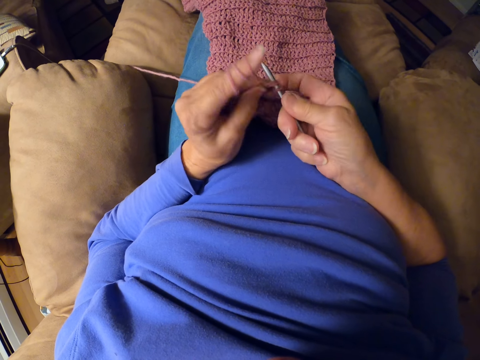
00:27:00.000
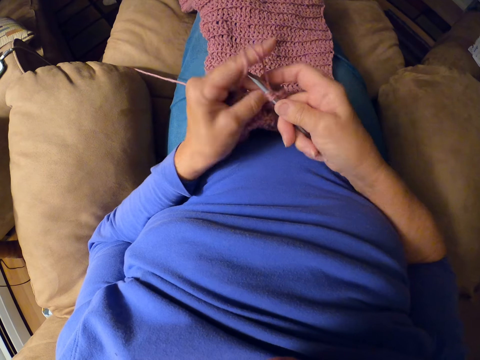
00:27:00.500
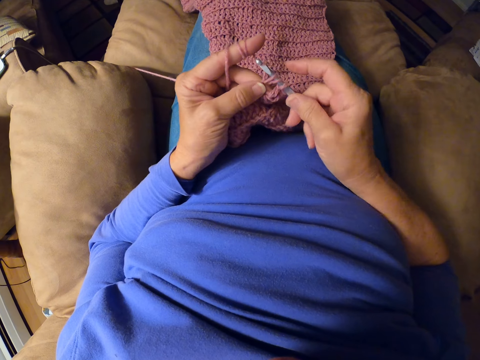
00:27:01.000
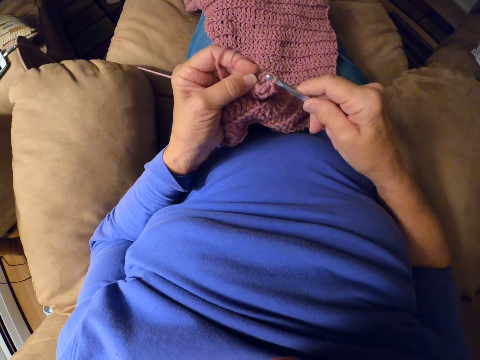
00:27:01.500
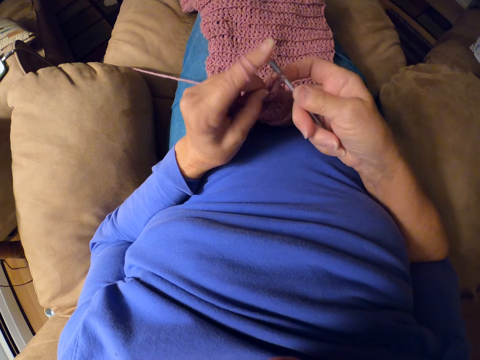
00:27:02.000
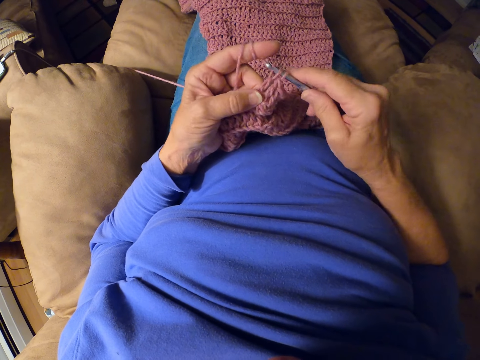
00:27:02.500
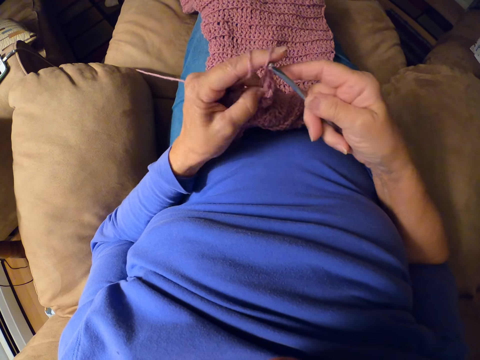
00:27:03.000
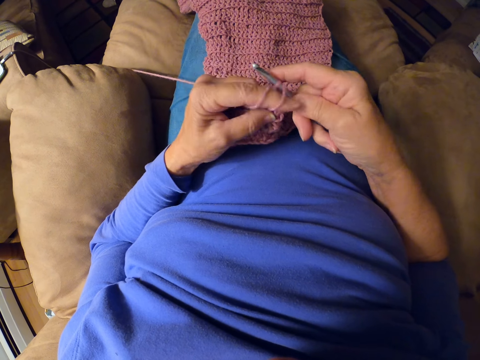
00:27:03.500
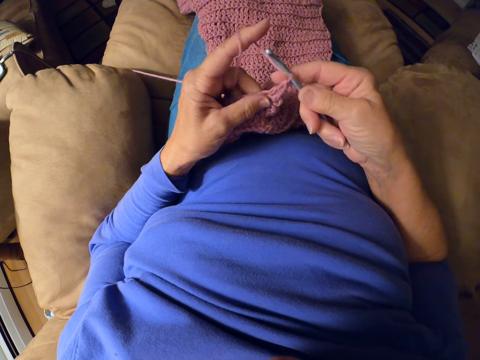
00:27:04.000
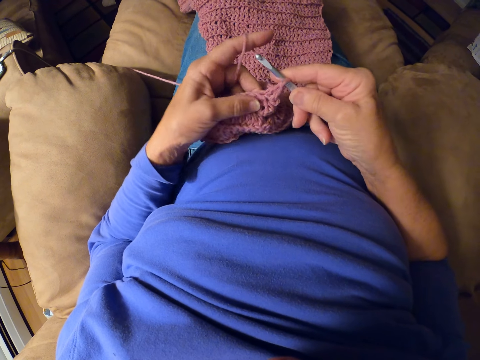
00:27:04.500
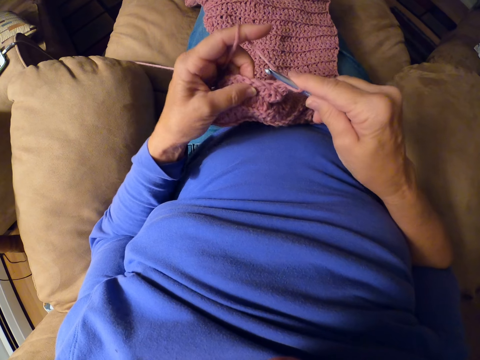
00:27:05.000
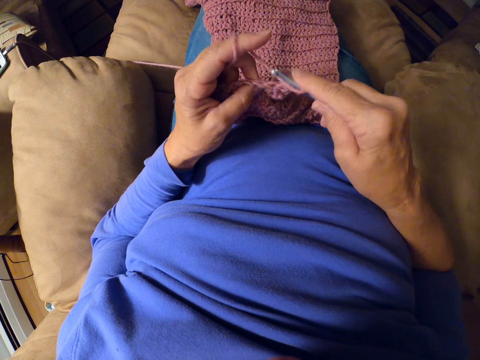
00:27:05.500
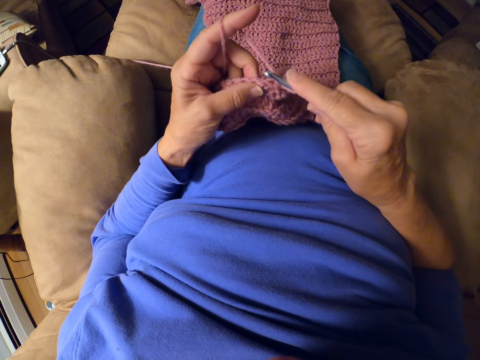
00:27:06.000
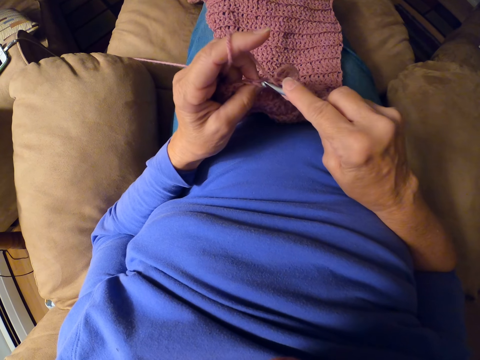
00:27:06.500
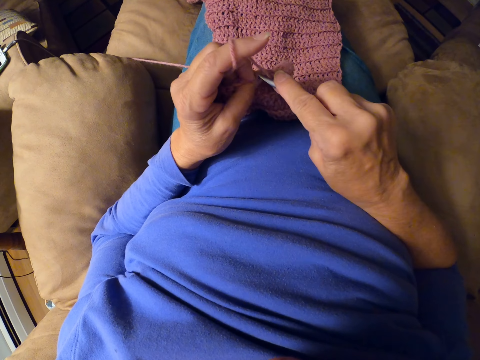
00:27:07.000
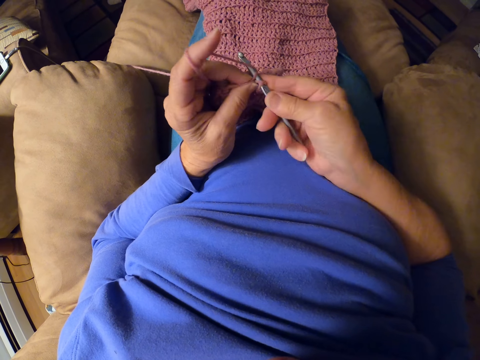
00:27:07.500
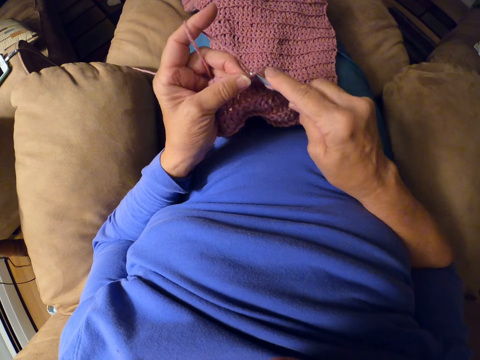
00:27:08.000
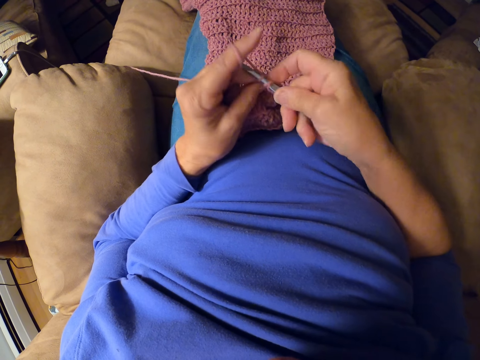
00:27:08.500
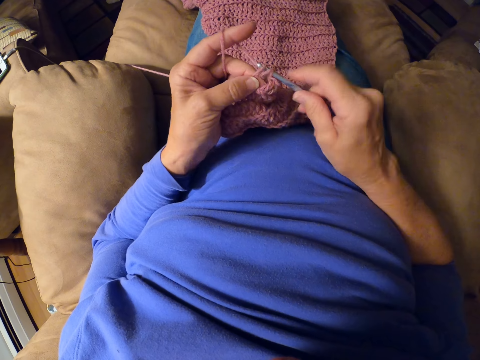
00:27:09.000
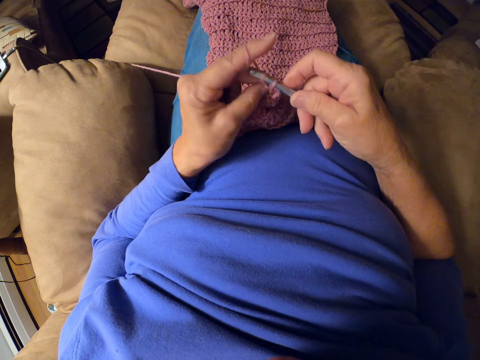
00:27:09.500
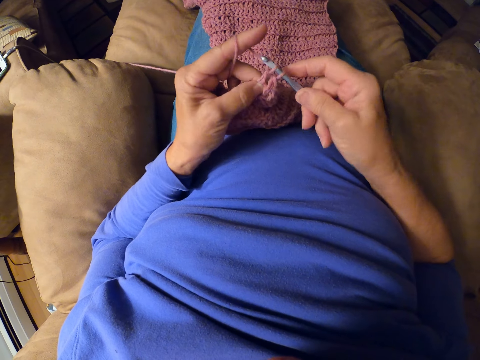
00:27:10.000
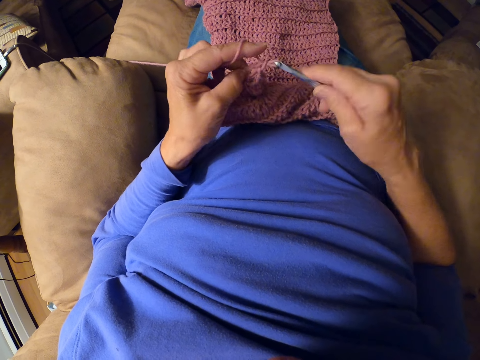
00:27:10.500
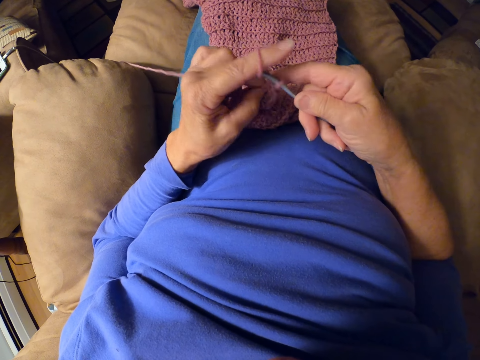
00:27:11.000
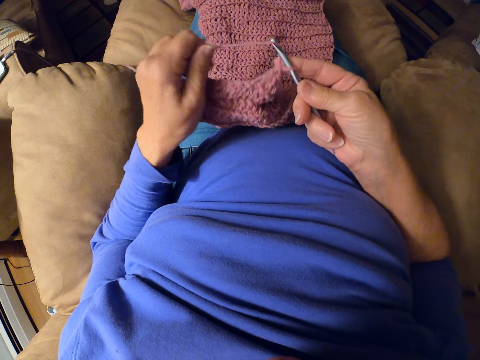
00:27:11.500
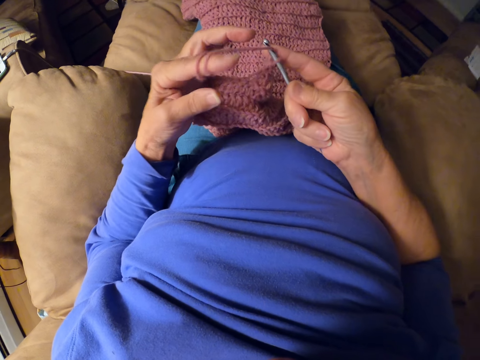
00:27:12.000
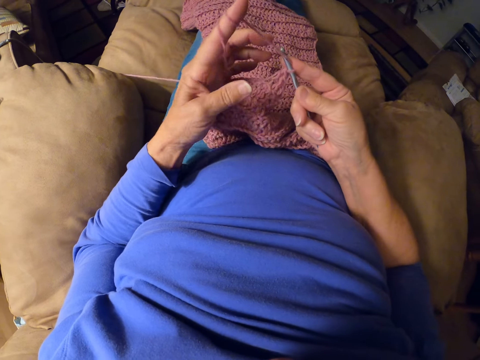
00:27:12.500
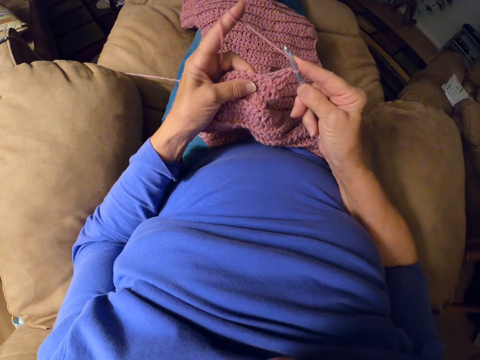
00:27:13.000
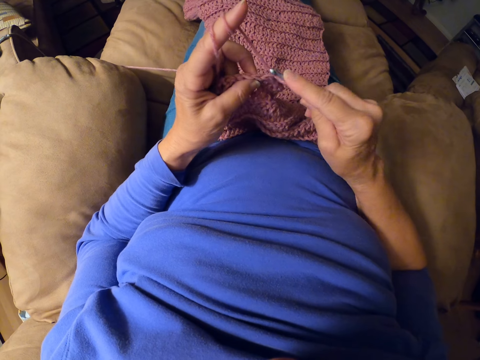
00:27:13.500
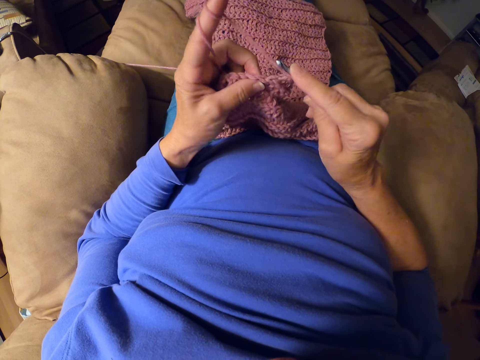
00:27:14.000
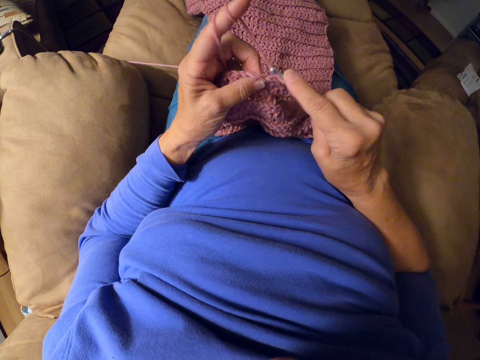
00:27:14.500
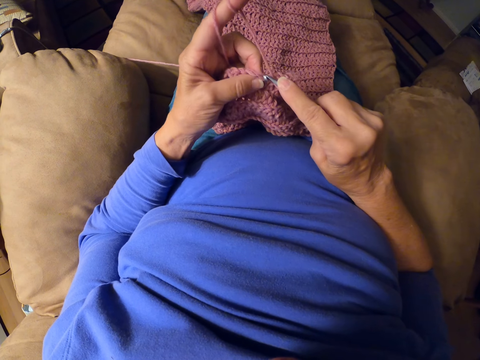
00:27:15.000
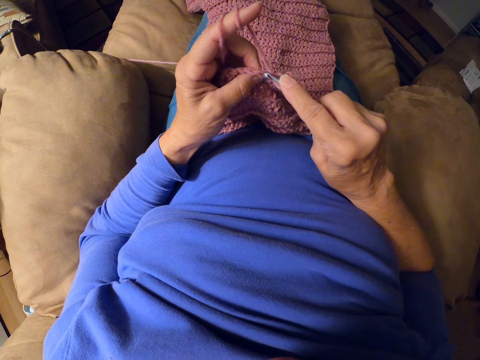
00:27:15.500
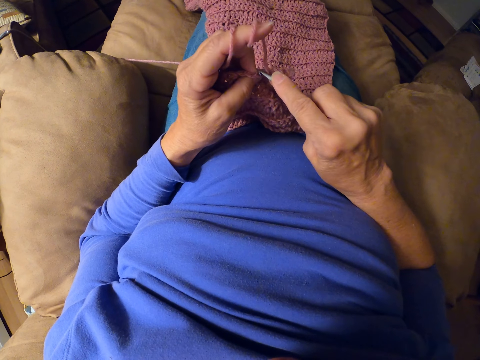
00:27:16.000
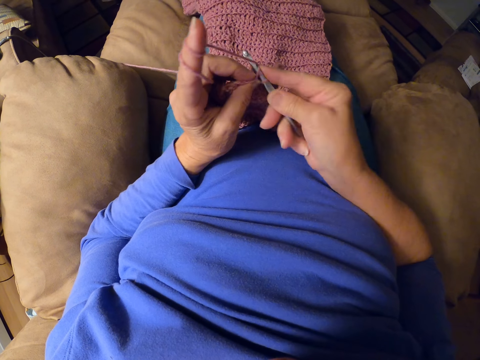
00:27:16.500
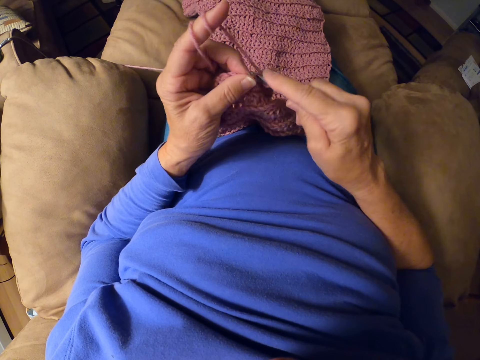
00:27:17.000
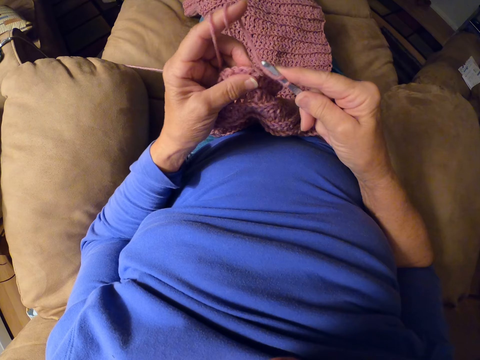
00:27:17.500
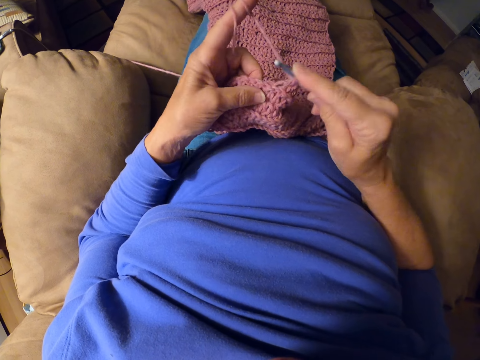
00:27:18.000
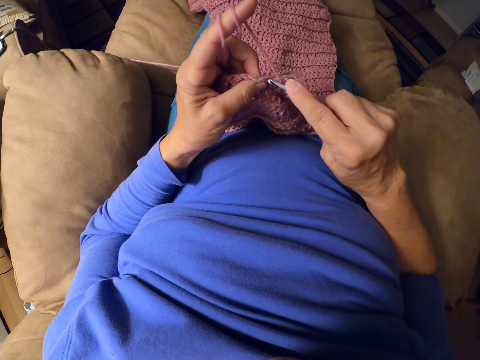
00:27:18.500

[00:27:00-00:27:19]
The camera wearer rolls yarn around her finger. She crochets a woolen fabric with a crochet hook. She sews the sweater fabric.

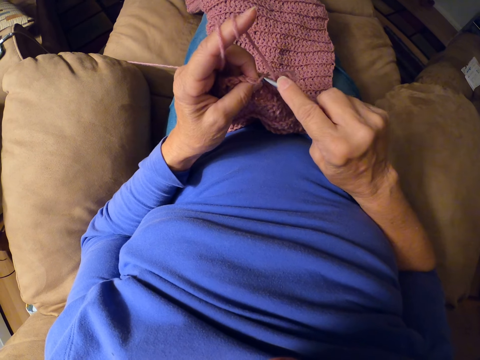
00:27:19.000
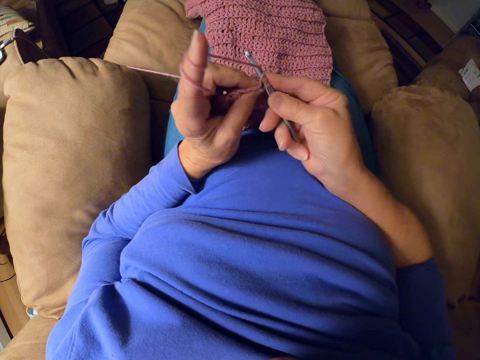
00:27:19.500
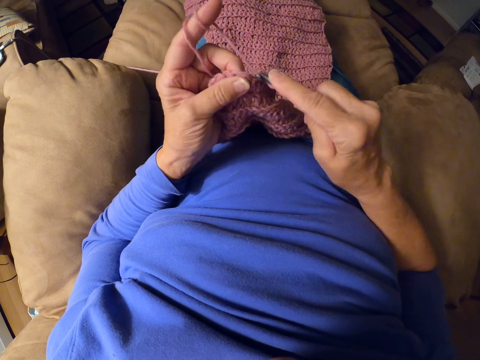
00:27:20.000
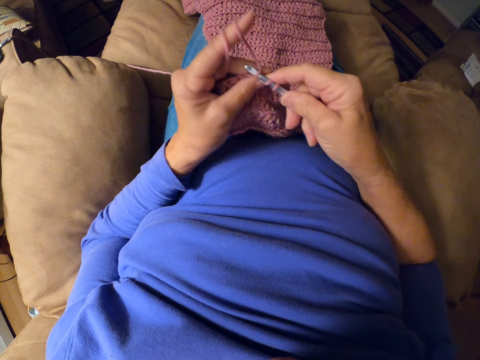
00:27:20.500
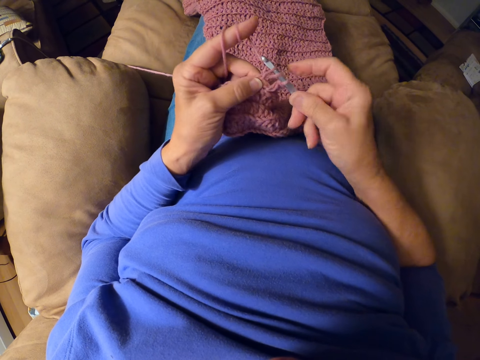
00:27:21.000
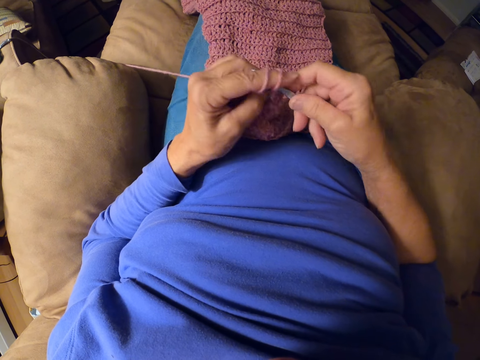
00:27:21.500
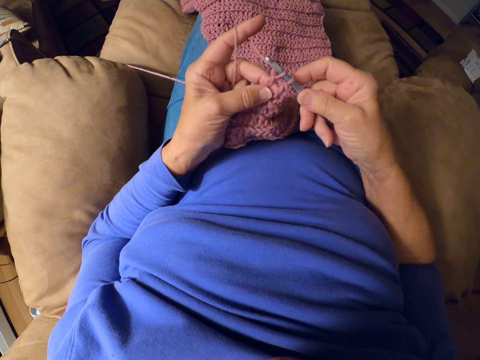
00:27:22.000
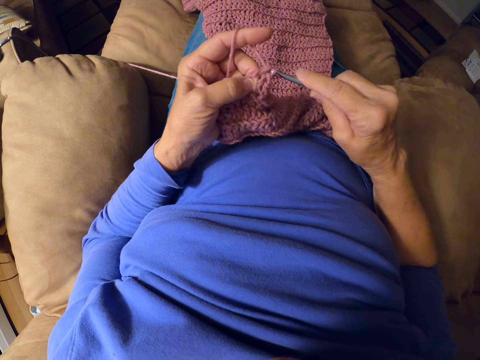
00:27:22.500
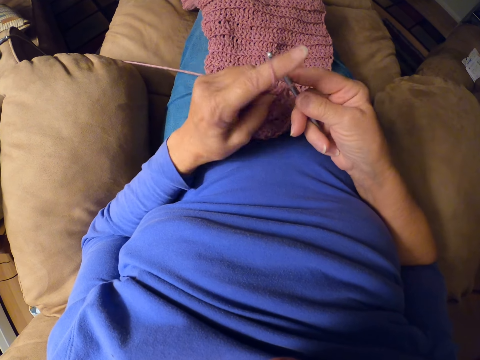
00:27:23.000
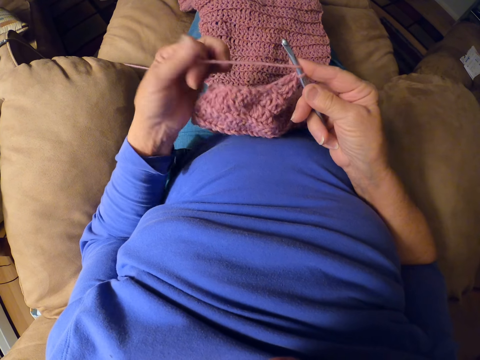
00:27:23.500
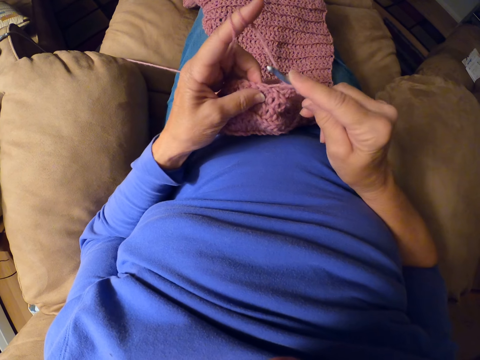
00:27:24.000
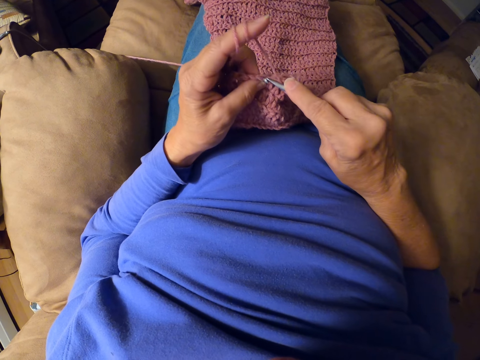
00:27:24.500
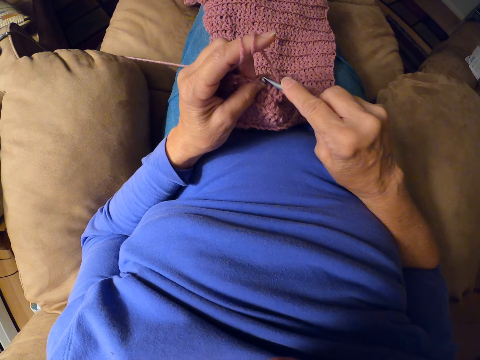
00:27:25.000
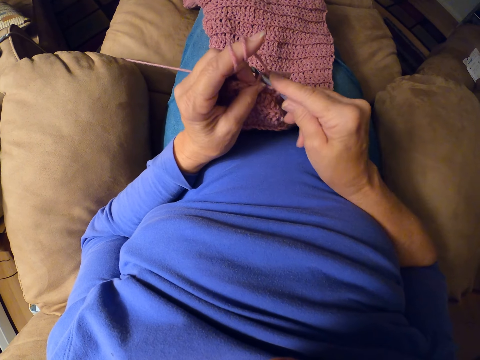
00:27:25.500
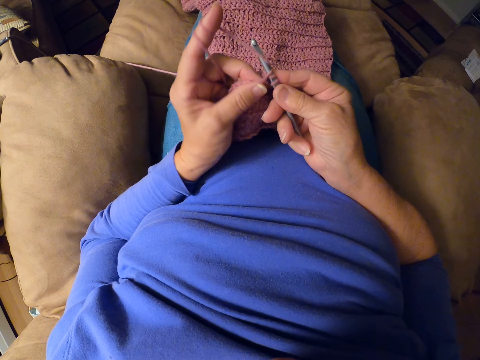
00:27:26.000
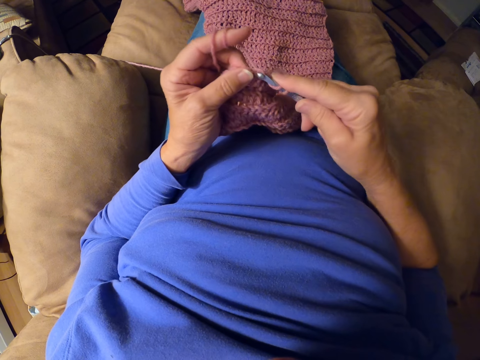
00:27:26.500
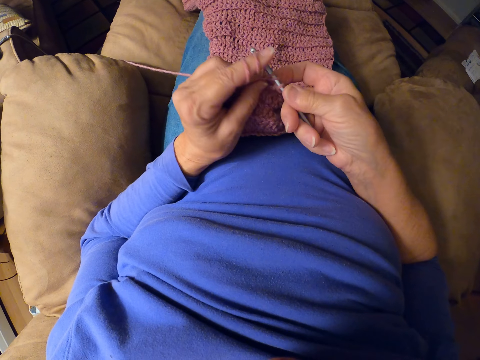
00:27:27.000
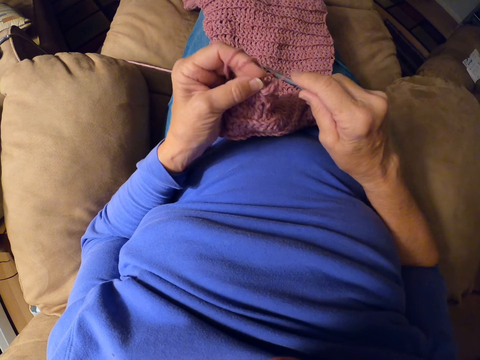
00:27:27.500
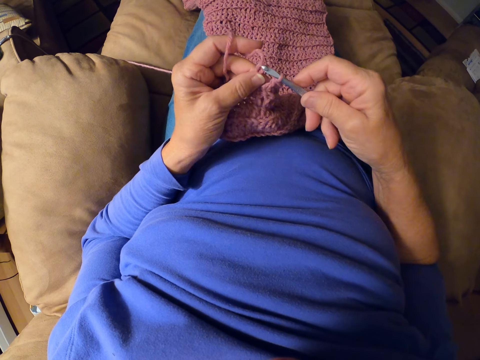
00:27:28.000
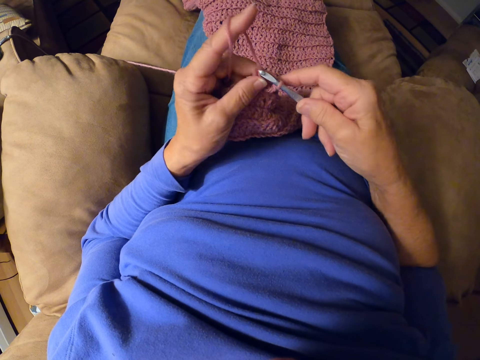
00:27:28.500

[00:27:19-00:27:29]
The camera wearer rolls yarn around her finger. She sews the sweater fabric. She crochets with the crochet hook.
